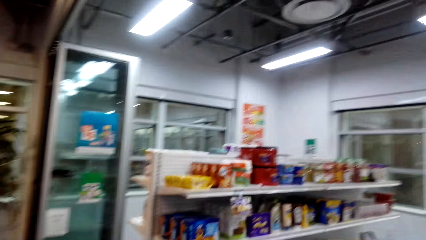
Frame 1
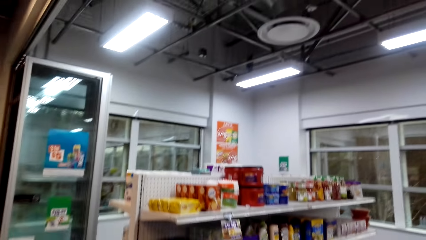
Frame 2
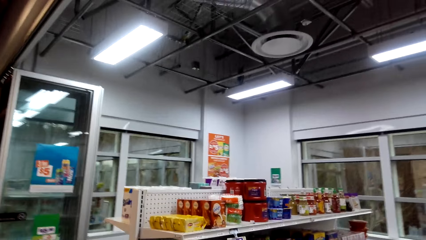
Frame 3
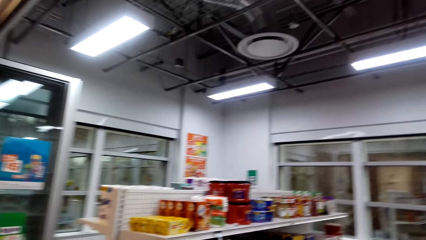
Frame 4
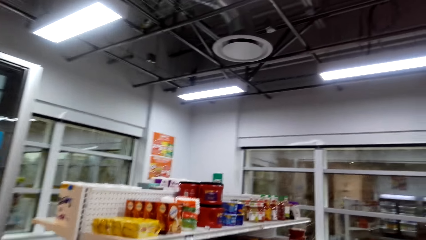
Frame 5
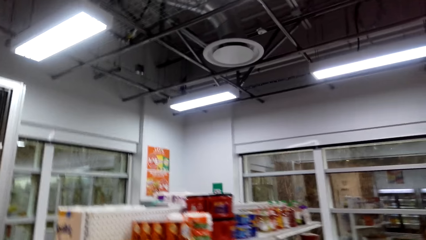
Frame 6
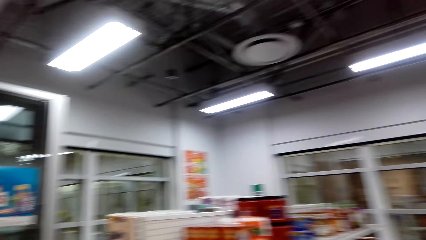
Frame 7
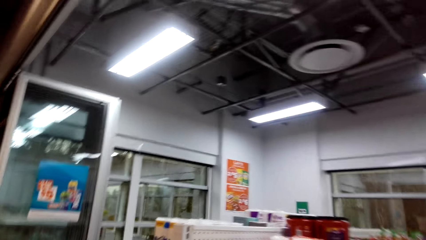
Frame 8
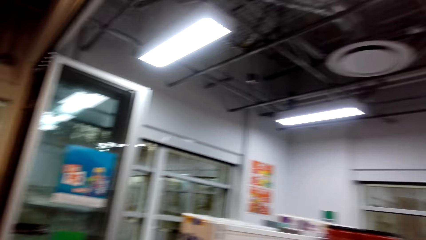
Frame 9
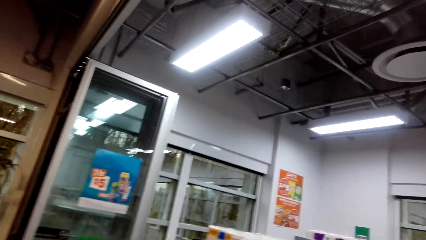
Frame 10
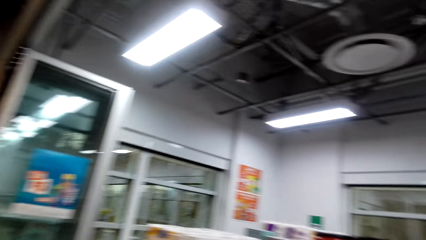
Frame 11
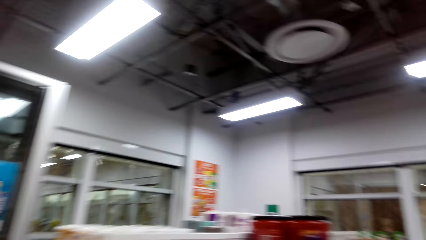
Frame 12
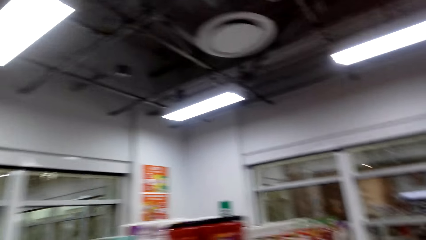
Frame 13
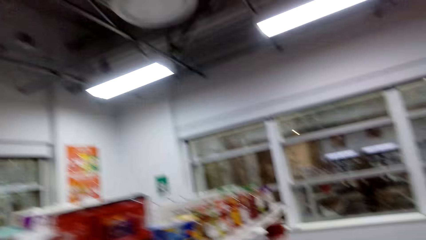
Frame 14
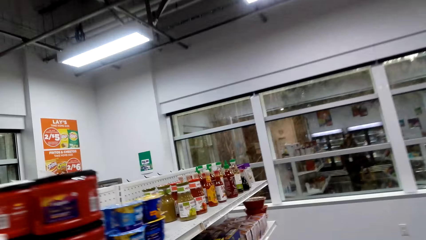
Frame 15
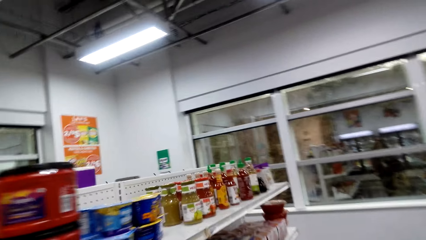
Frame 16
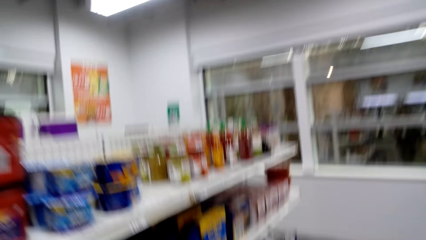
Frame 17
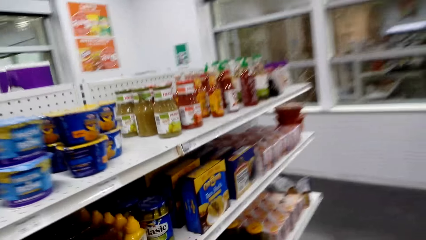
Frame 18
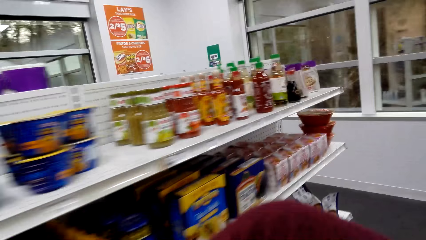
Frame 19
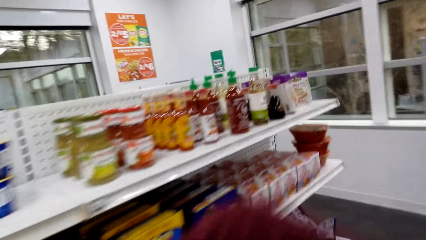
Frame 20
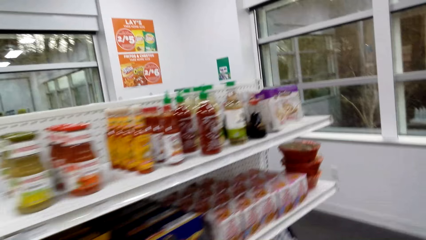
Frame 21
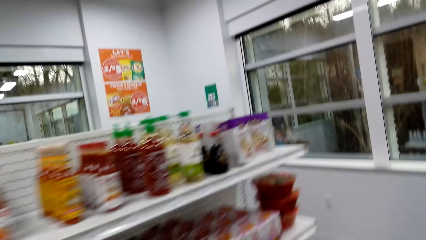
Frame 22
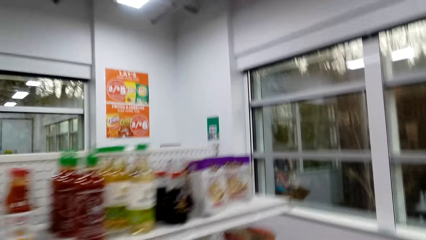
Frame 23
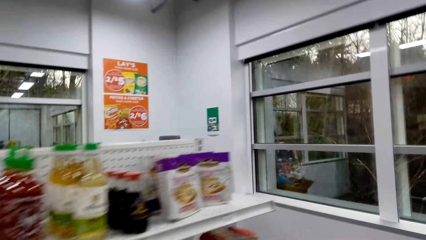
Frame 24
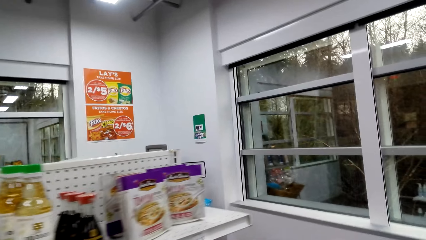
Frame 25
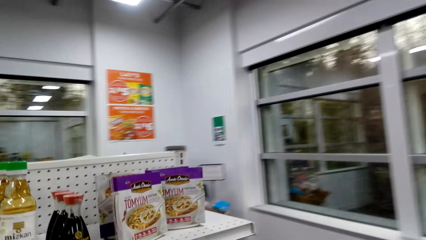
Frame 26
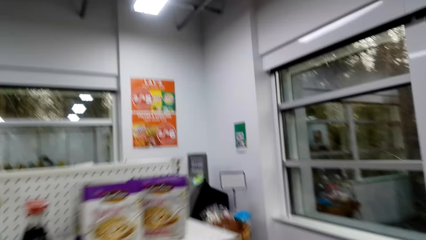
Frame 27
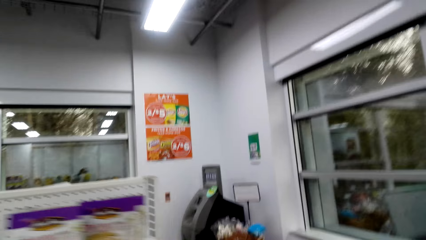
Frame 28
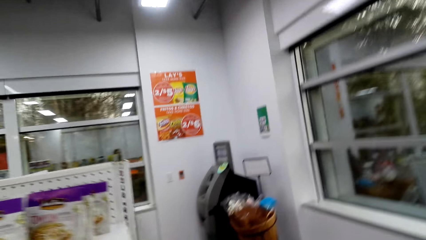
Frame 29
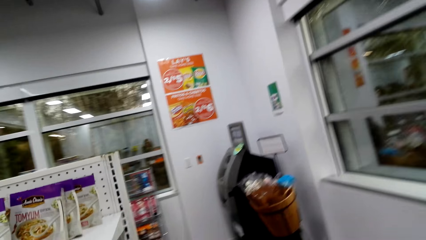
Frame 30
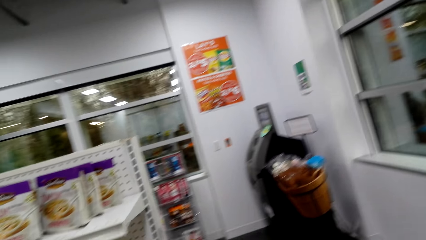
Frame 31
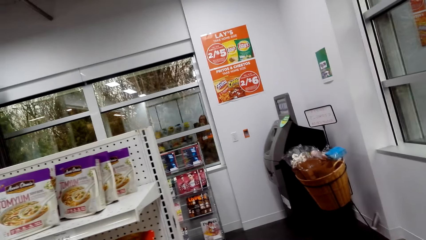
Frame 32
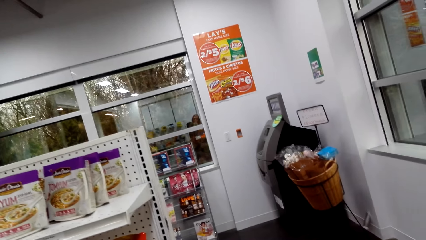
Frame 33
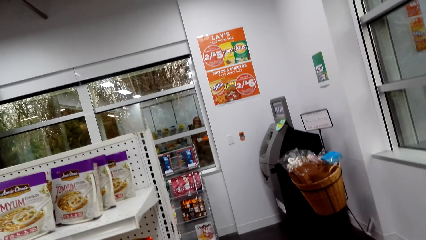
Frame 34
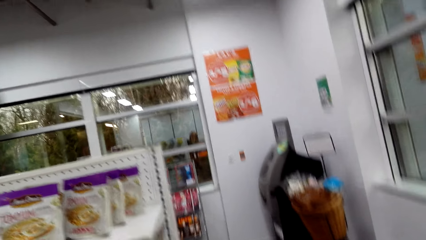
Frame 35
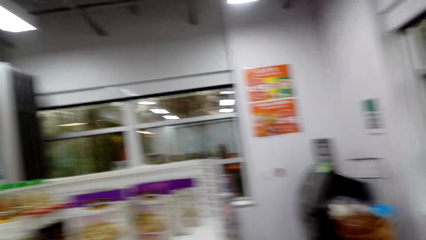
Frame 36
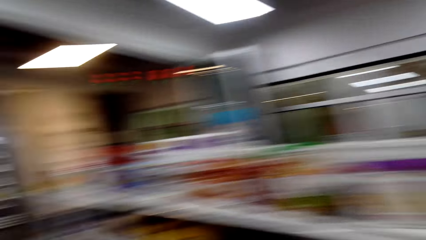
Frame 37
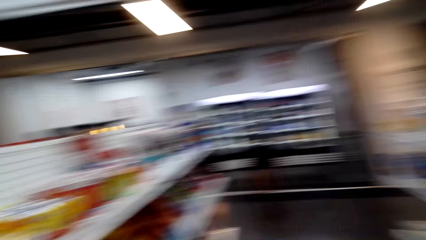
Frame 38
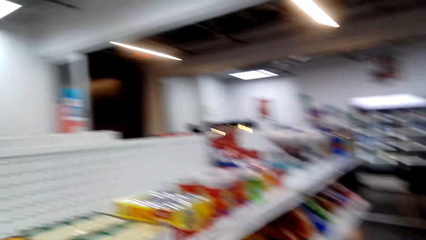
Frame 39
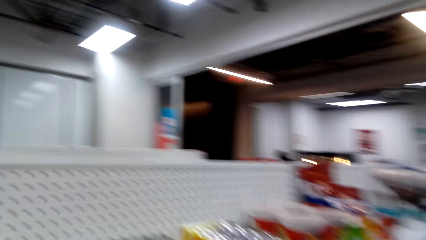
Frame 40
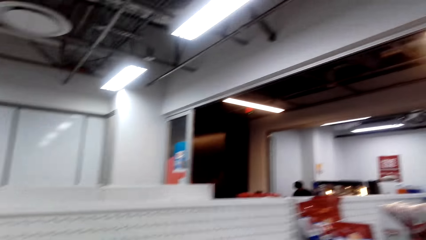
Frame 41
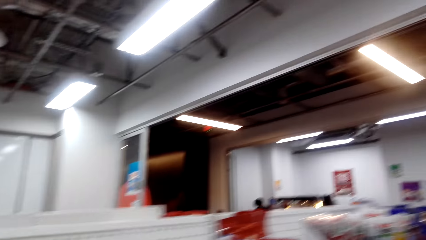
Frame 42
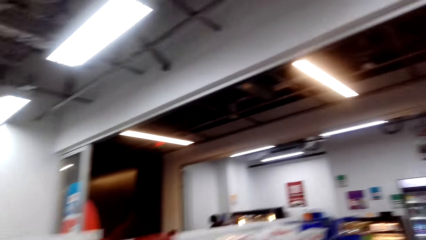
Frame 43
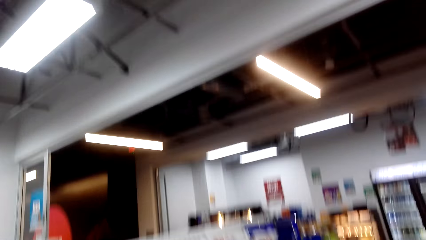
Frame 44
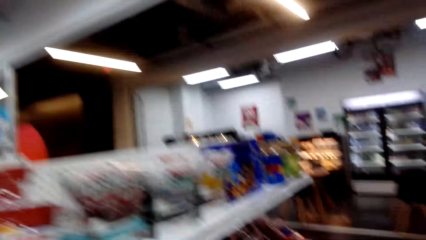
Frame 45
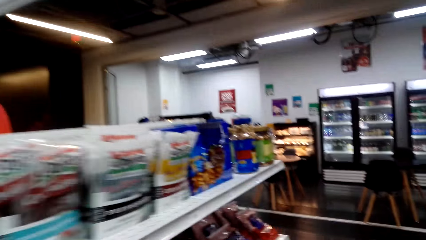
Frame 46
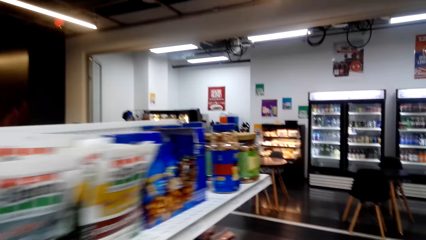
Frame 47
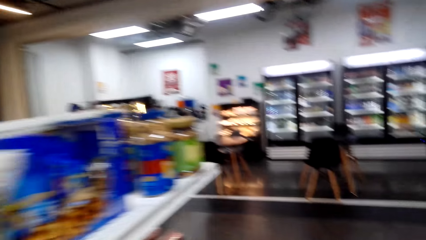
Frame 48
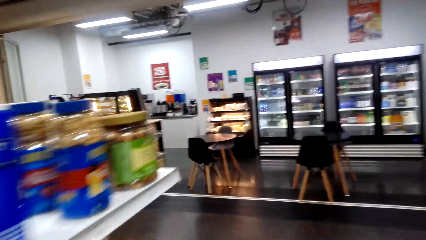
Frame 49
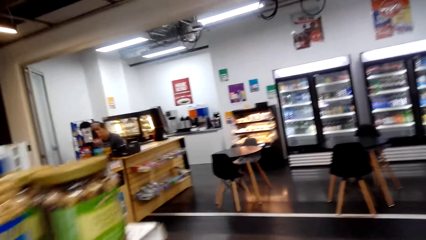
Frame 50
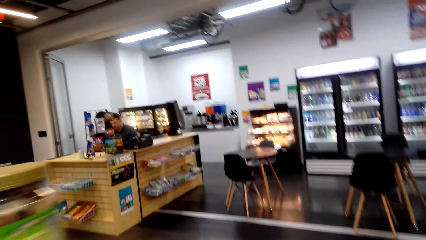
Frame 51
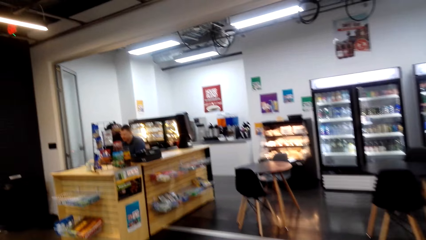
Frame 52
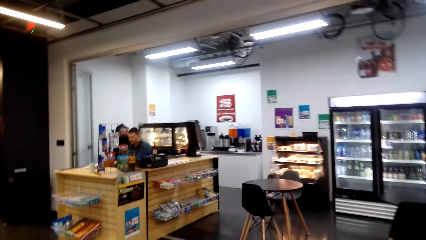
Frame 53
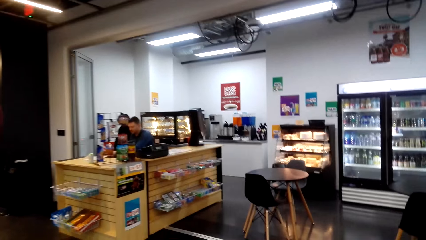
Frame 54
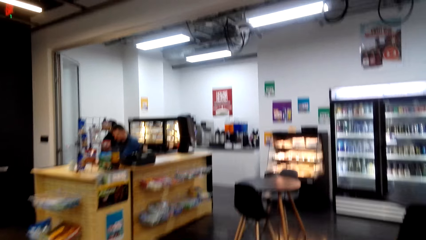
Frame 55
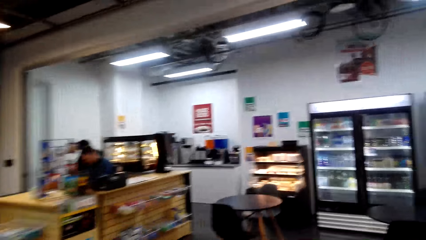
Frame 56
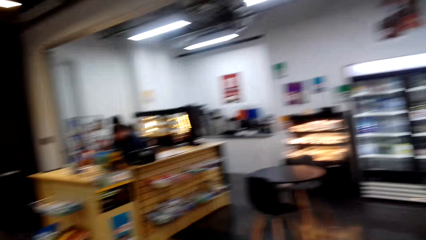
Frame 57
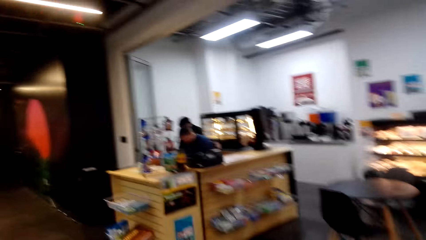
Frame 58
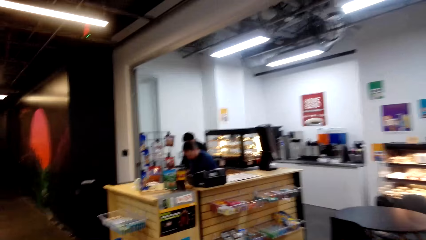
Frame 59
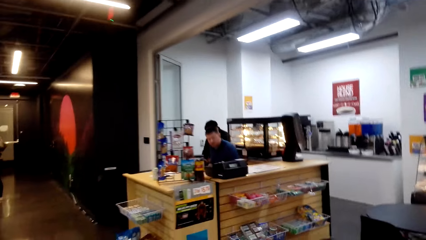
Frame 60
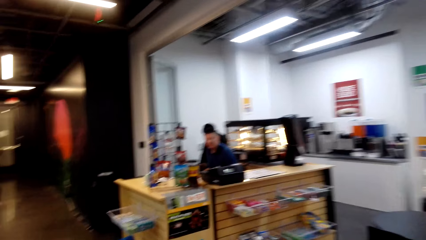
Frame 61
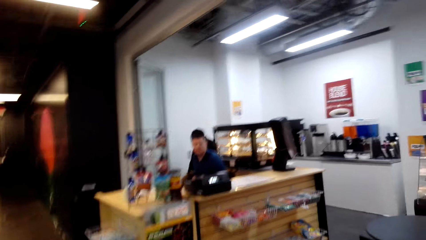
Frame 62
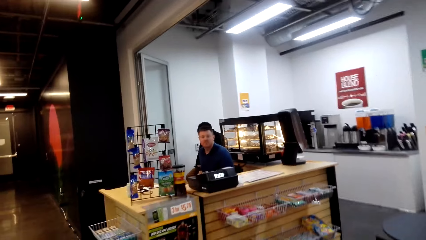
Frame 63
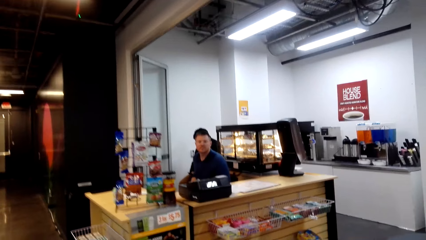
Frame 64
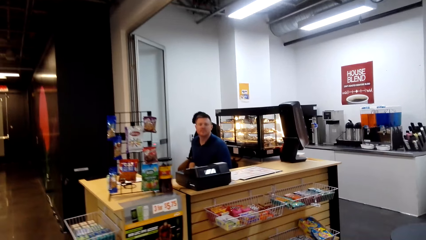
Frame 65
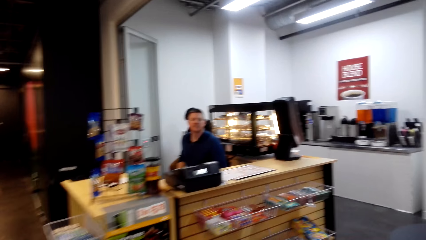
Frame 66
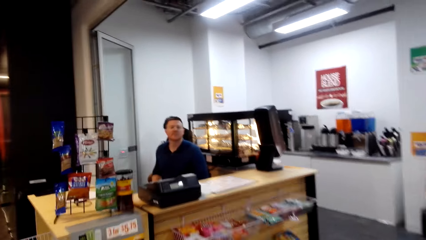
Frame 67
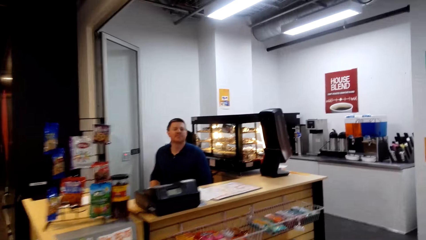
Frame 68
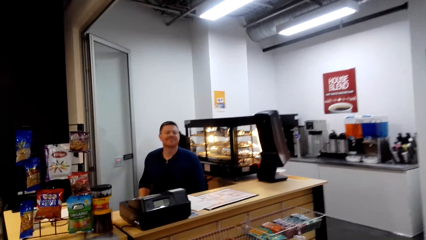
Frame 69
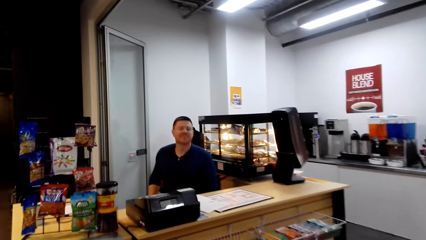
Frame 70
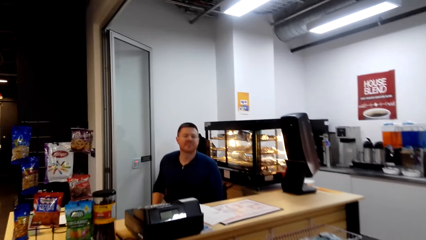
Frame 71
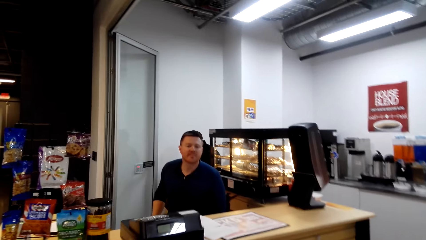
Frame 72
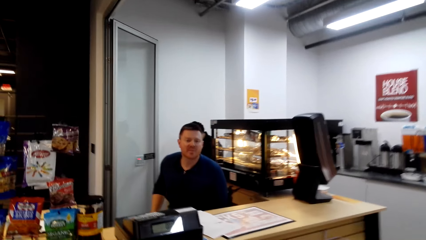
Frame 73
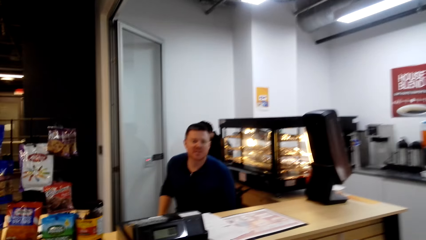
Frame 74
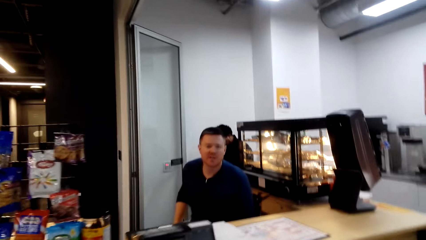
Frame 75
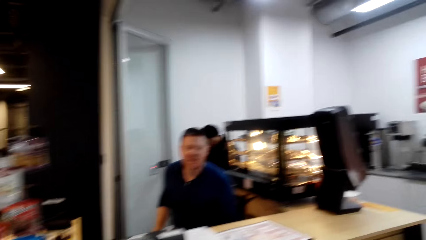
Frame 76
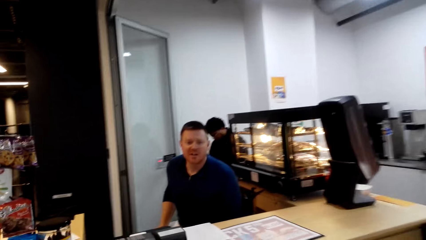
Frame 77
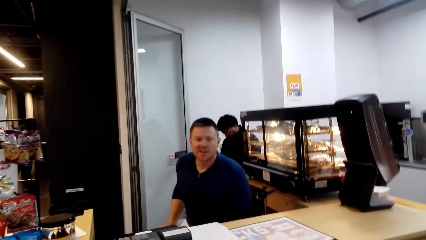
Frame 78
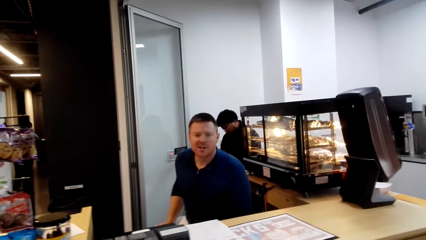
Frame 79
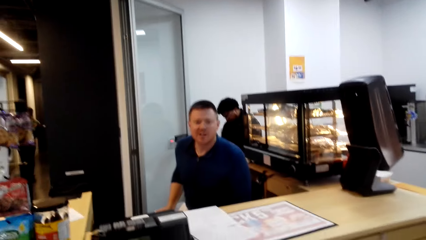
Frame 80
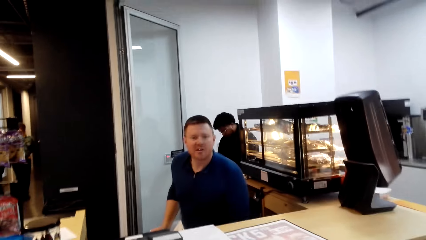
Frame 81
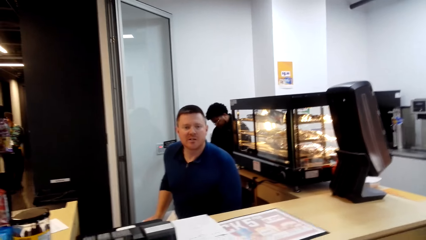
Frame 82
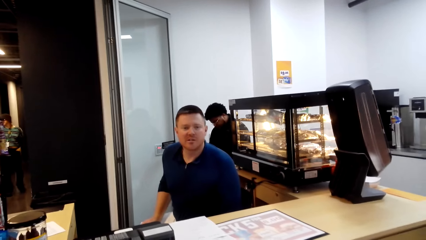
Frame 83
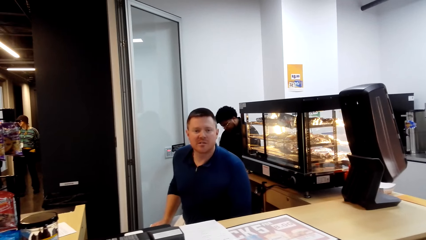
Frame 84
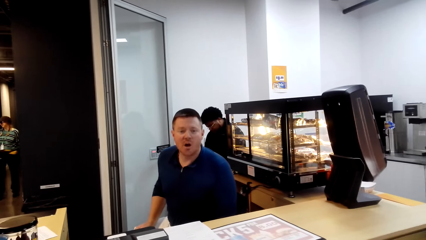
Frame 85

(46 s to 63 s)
The camera wearer walks around the food shelves. They talk to a man. They walk to the counter.
